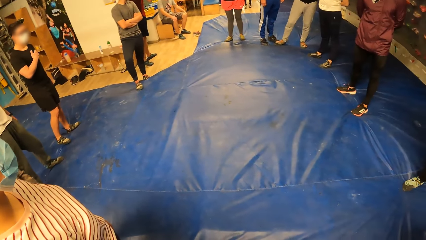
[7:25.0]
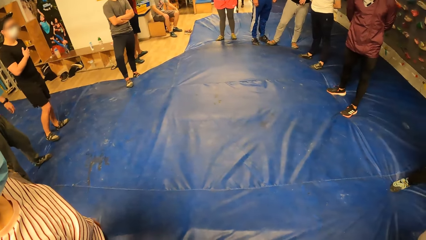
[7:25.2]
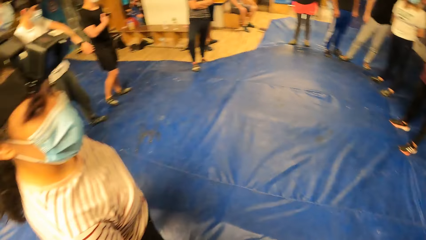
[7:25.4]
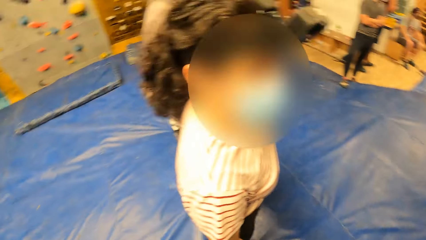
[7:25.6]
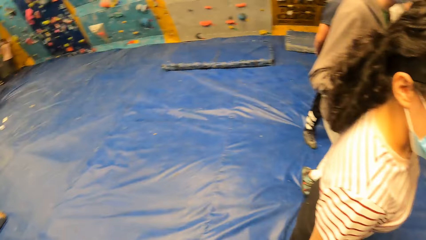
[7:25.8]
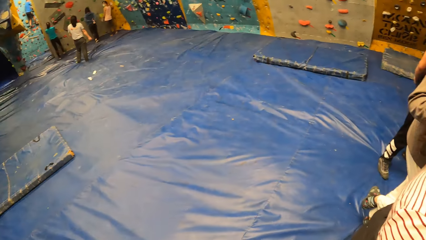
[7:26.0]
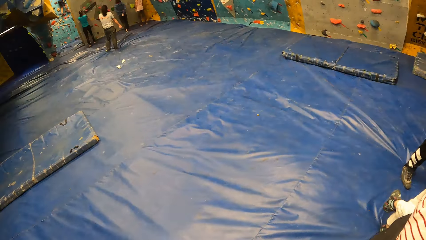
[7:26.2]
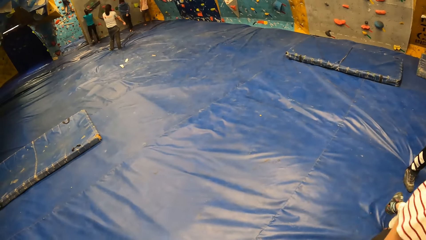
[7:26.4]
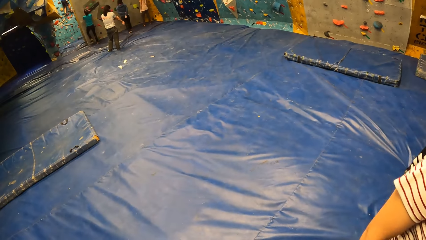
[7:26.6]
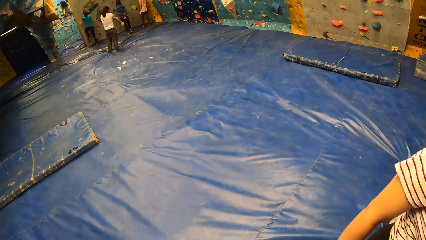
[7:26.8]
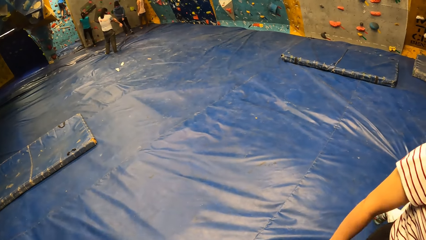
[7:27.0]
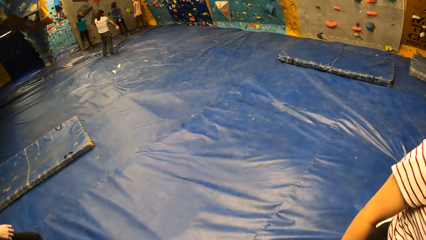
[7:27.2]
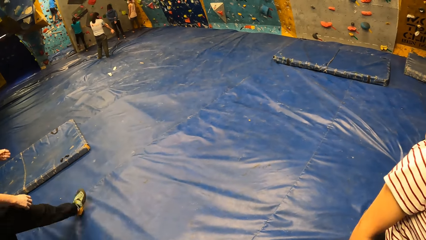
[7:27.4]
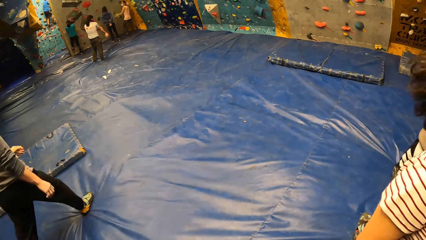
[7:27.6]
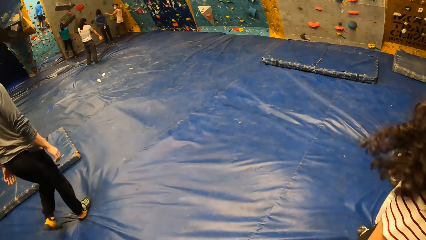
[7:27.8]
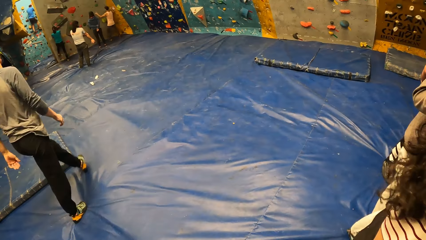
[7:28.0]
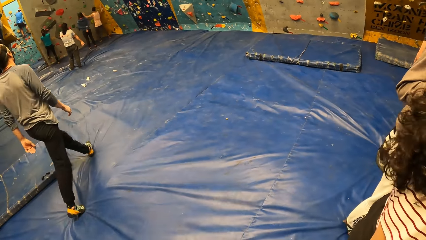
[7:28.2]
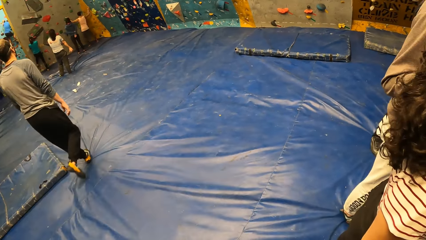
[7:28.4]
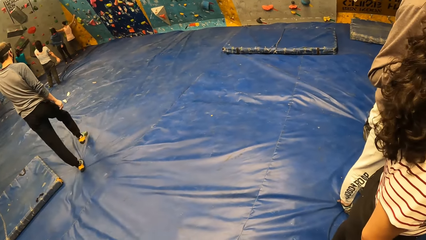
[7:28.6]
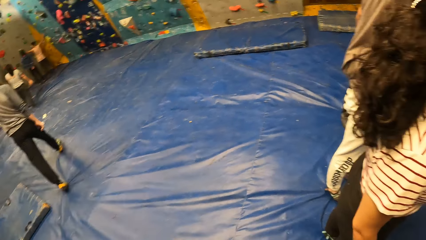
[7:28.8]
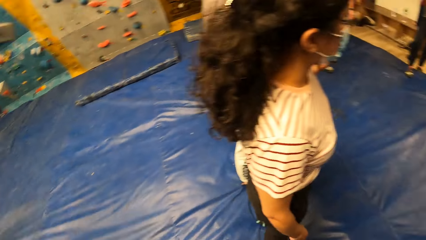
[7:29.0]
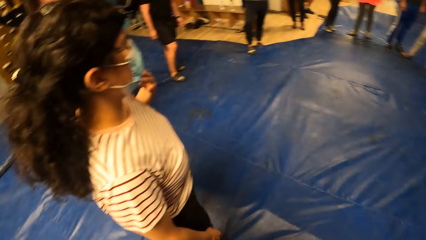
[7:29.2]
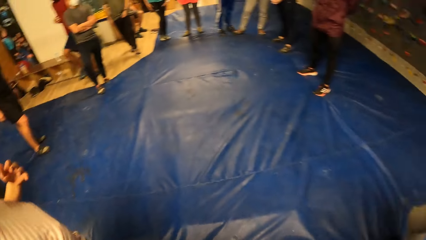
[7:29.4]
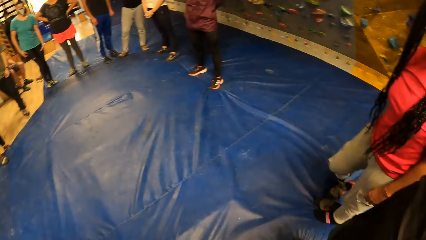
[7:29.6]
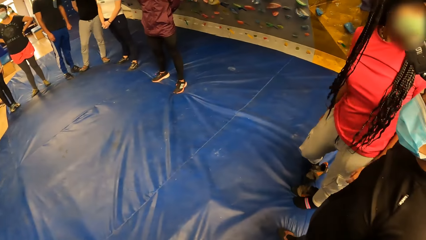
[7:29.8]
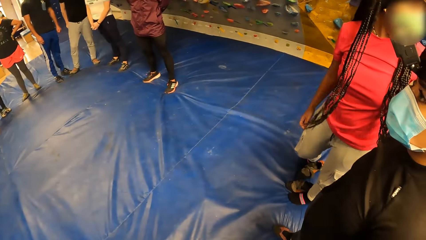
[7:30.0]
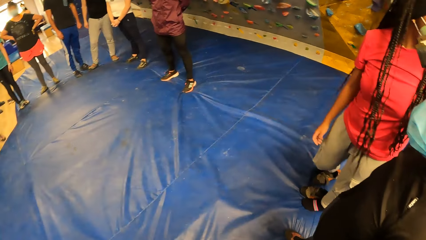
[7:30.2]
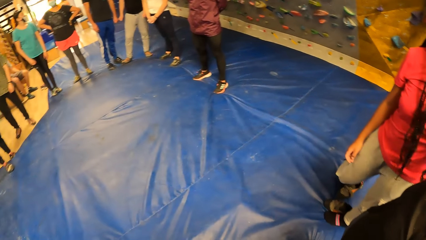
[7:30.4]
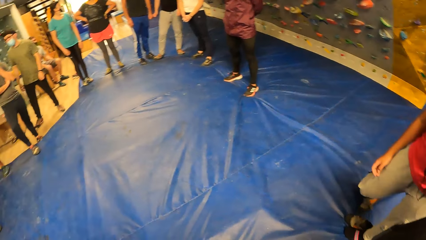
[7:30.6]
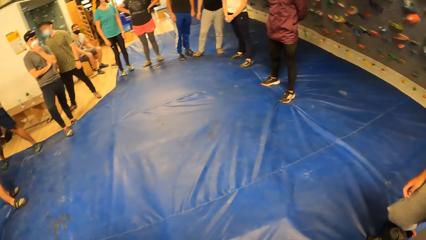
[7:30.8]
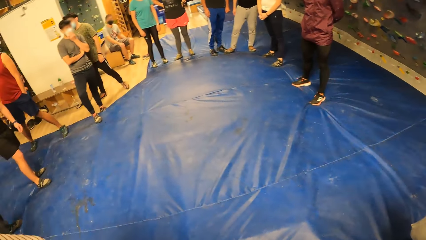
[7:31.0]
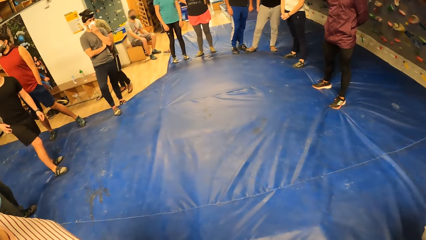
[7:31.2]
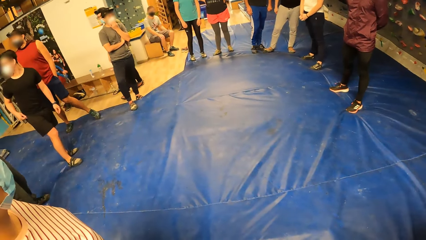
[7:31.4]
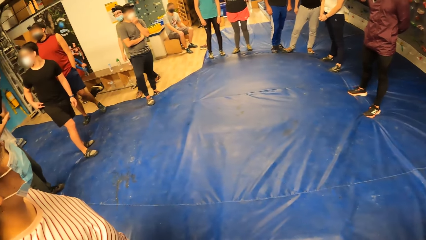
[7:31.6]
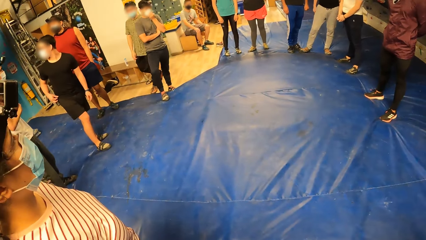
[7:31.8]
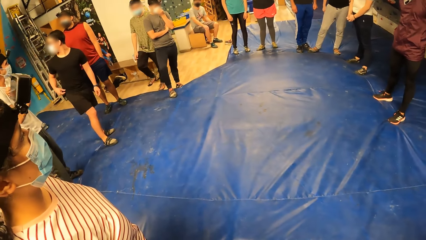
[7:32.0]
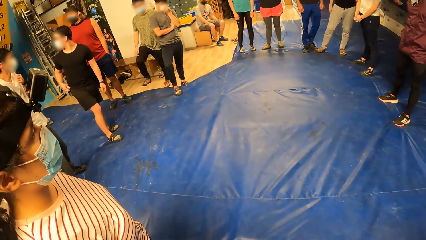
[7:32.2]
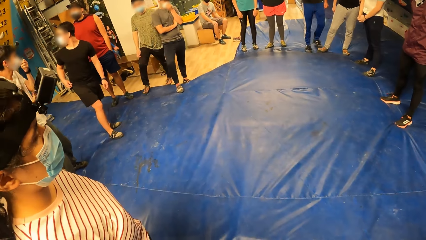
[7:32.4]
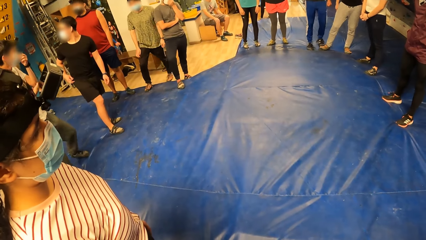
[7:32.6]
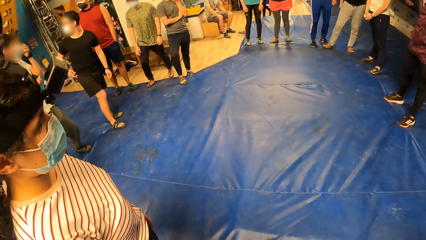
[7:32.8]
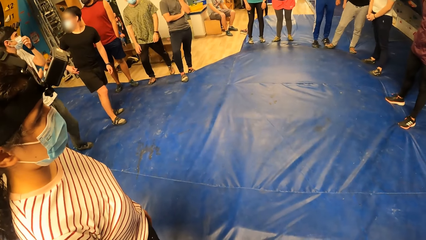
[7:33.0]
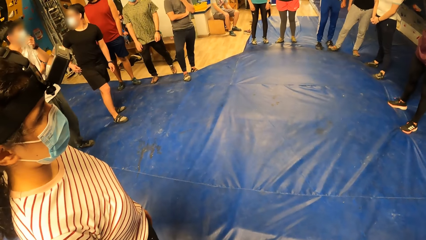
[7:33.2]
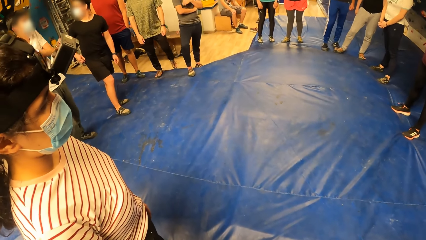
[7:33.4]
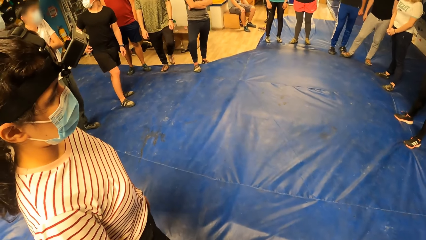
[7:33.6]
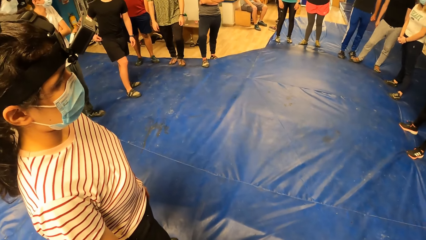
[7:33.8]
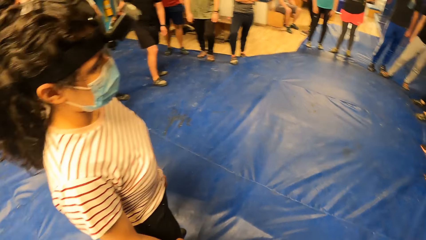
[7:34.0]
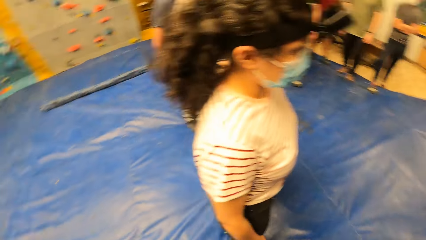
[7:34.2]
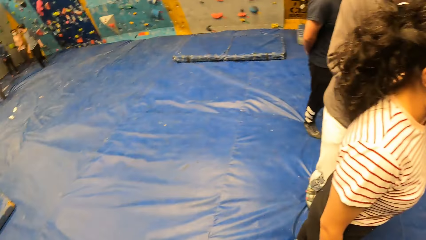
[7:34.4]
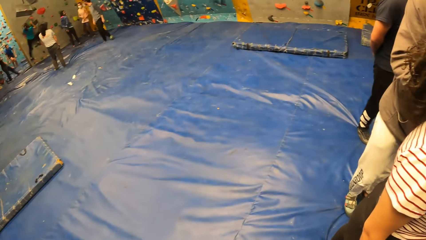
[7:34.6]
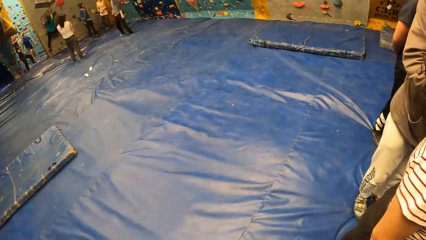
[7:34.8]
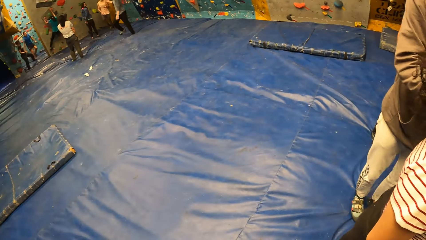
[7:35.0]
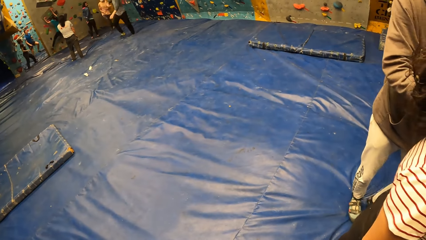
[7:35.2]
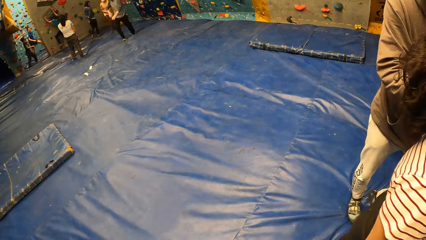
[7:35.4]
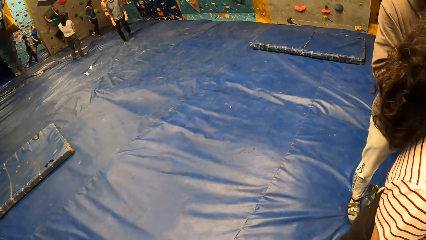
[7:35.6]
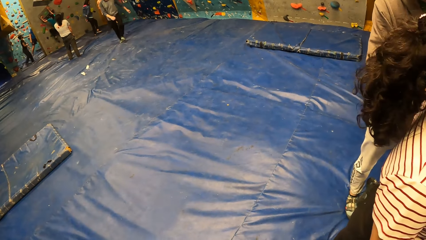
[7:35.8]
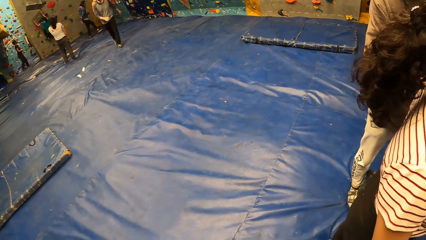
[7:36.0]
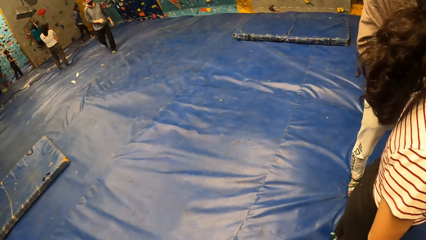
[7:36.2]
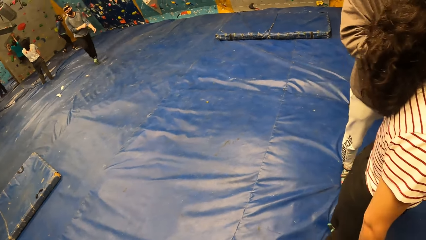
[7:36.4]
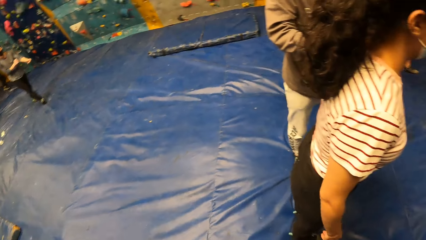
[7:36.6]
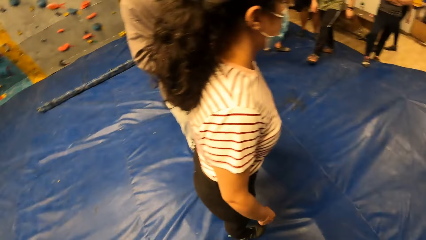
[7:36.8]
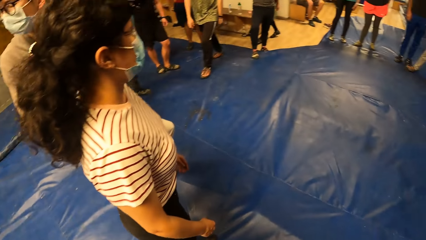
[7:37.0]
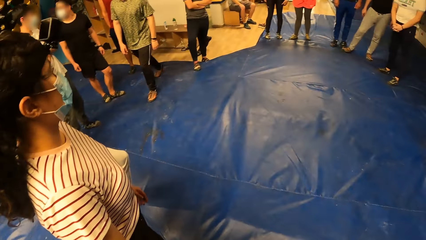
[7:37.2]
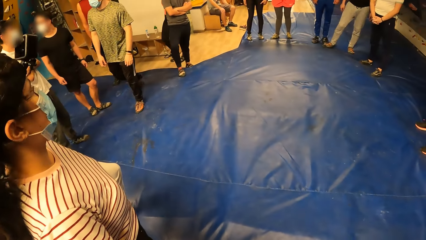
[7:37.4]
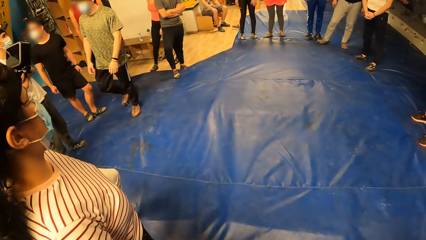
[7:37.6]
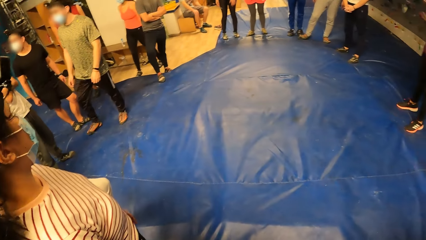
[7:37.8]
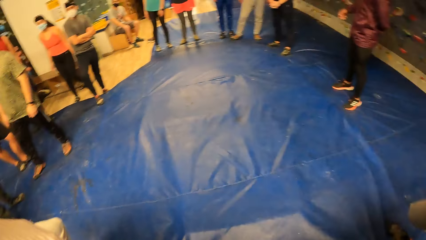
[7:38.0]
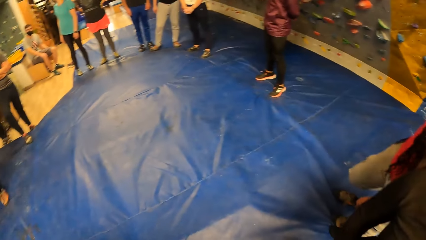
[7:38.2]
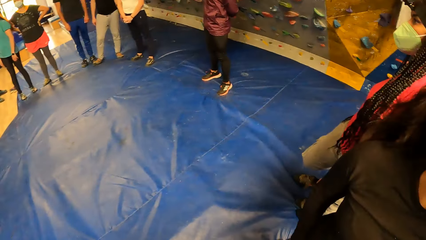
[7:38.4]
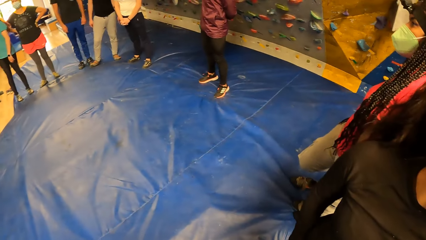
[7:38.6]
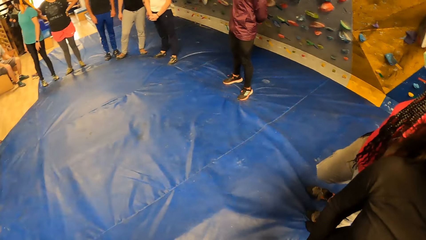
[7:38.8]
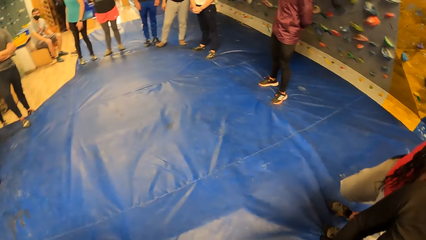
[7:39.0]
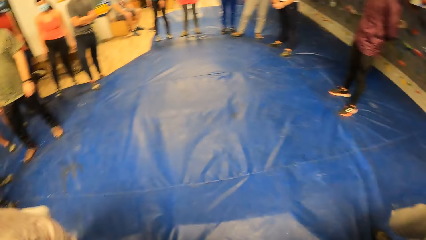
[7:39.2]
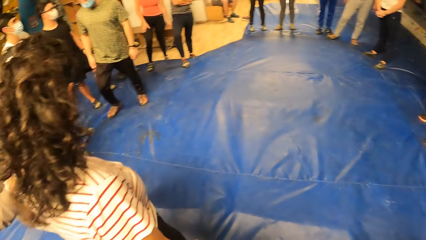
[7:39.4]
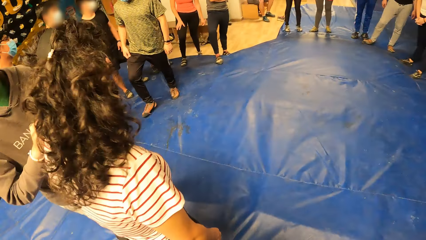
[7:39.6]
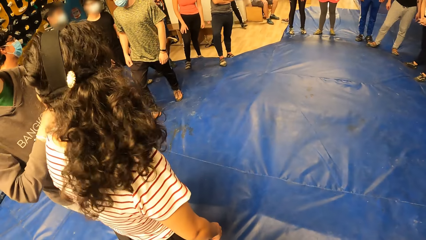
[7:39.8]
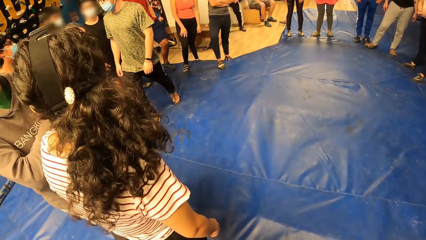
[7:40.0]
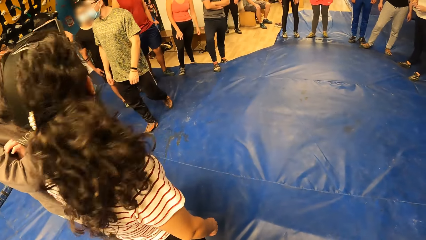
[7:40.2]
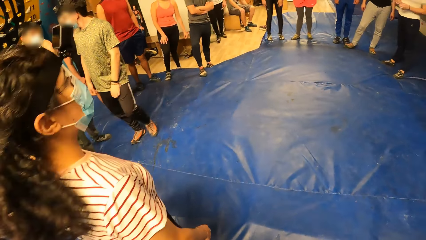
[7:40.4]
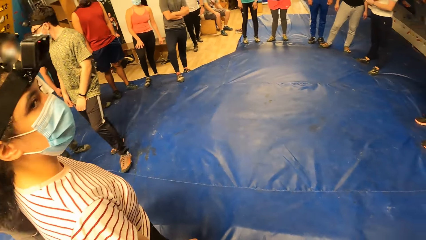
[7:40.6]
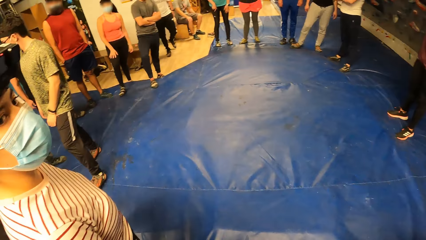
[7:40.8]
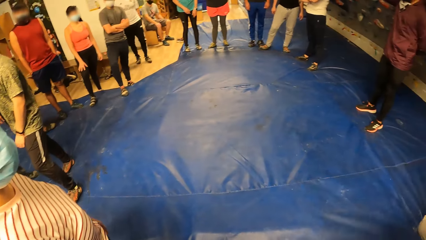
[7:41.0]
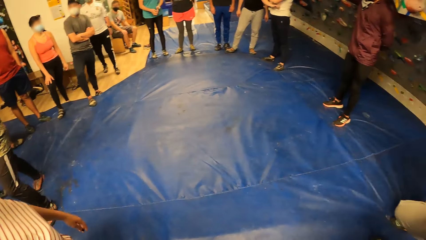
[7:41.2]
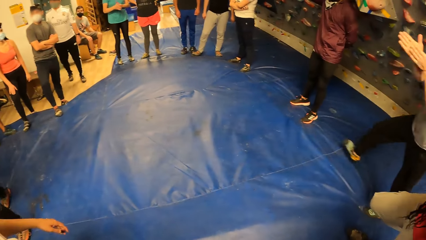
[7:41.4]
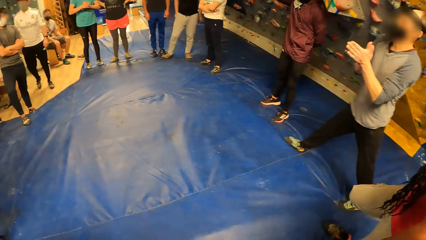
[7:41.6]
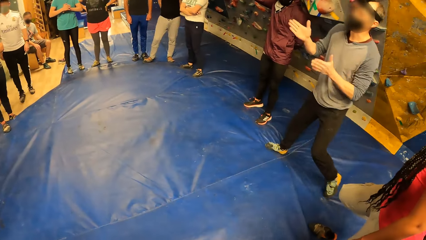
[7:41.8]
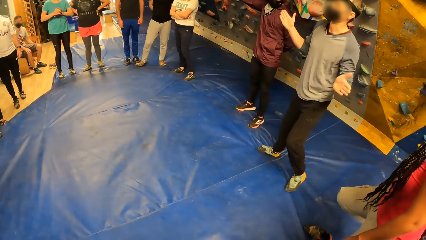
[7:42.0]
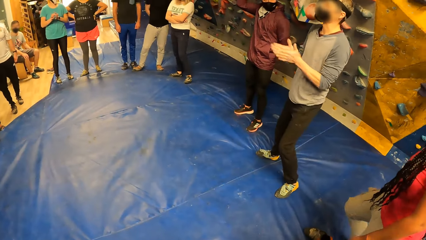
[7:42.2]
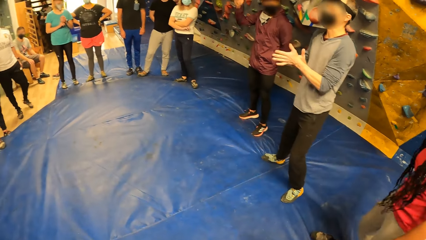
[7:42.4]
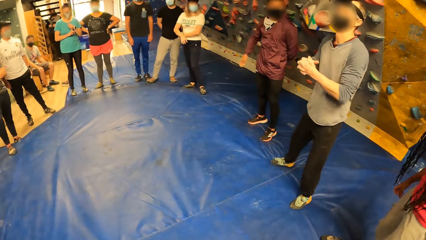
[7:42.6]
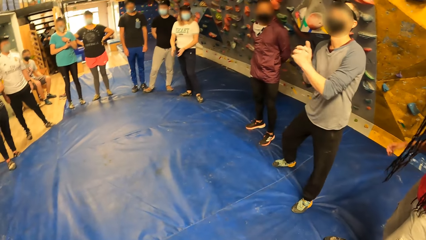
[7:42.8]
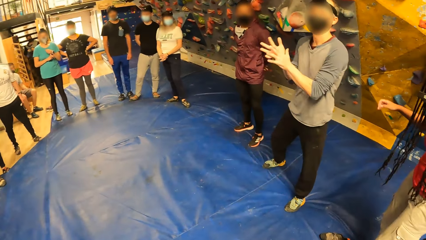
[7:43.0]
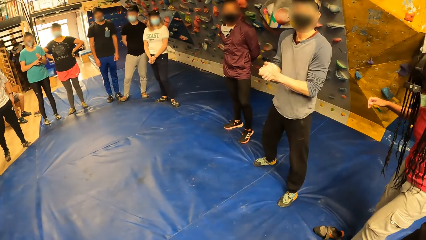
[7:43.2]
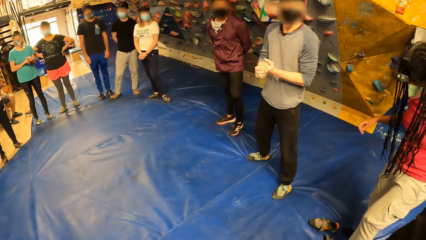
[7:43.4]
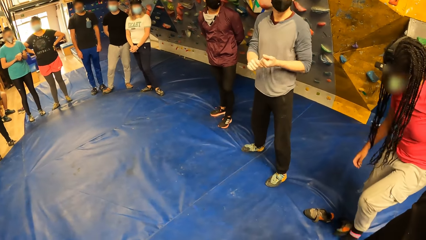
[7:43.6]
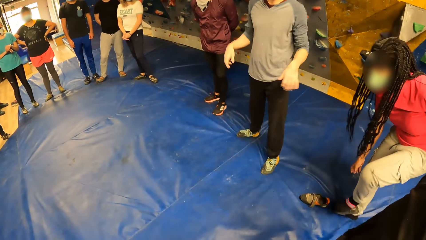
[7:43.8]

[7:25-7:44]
The man walks towards some people in the facility. The man walks away from the people. The man talks to the people in the facility.
